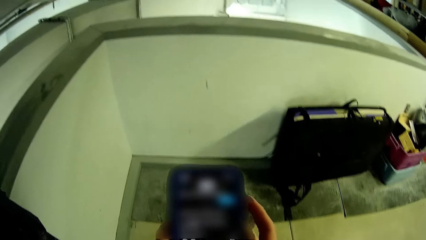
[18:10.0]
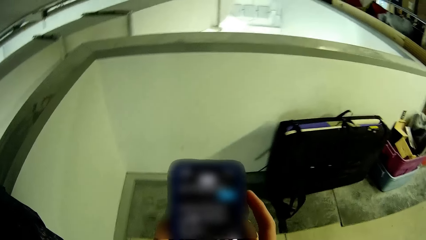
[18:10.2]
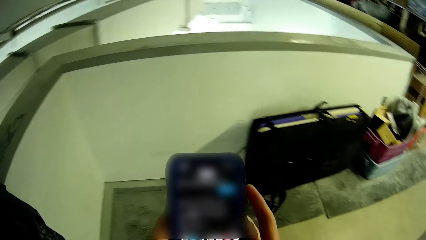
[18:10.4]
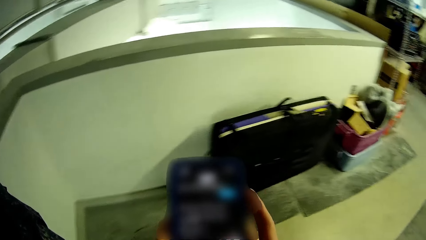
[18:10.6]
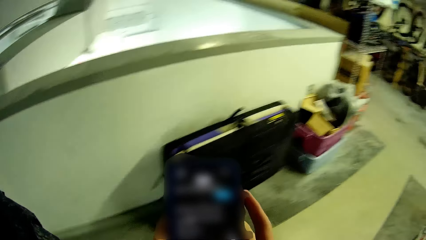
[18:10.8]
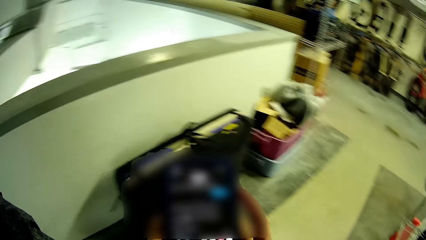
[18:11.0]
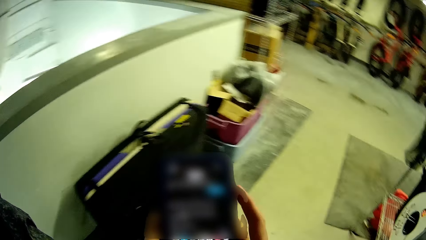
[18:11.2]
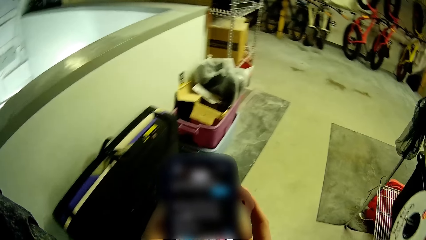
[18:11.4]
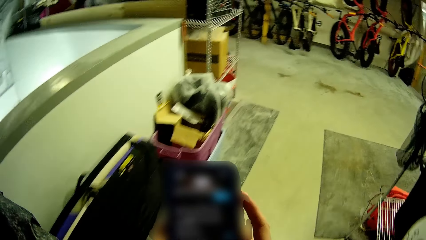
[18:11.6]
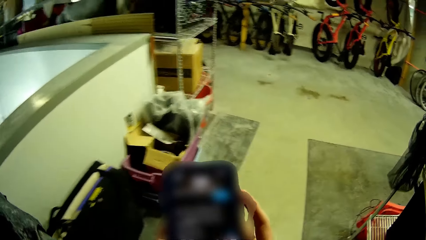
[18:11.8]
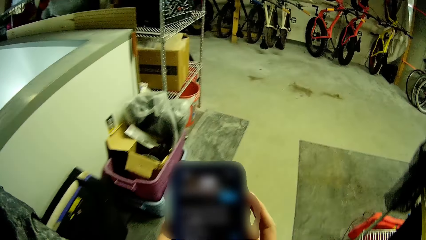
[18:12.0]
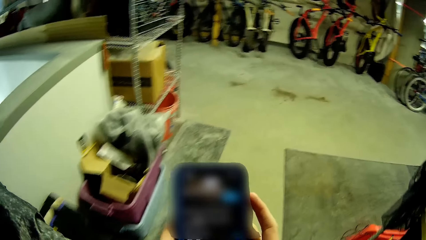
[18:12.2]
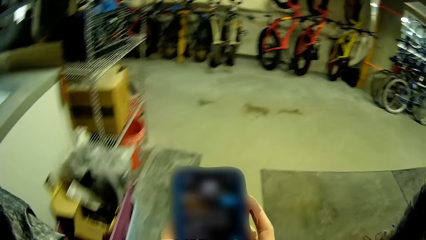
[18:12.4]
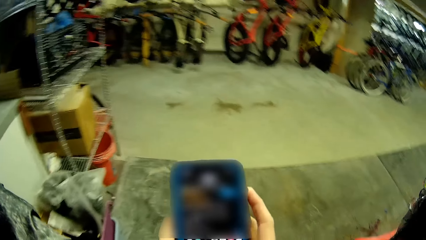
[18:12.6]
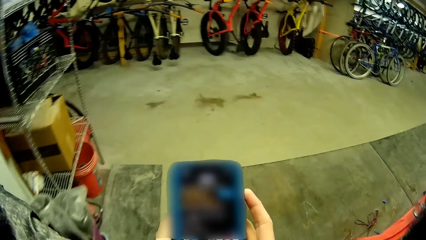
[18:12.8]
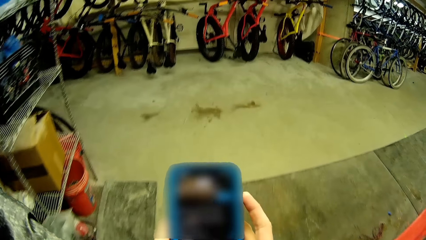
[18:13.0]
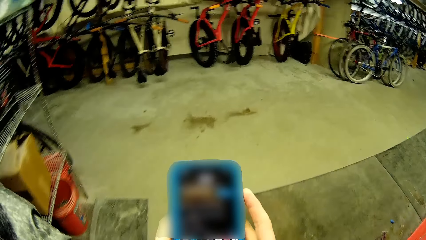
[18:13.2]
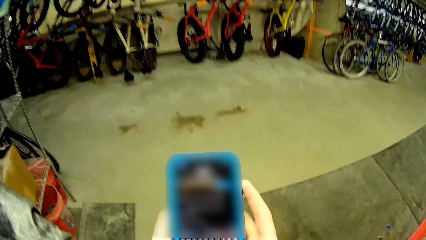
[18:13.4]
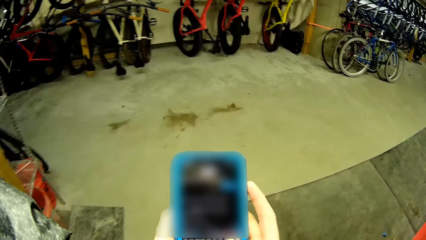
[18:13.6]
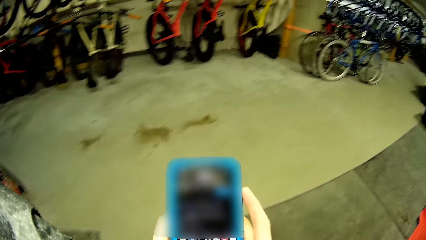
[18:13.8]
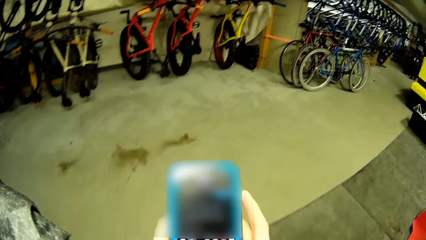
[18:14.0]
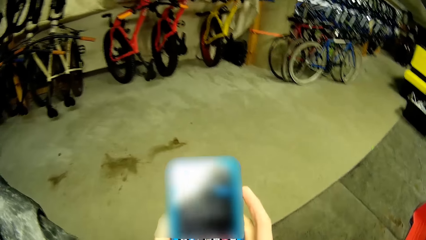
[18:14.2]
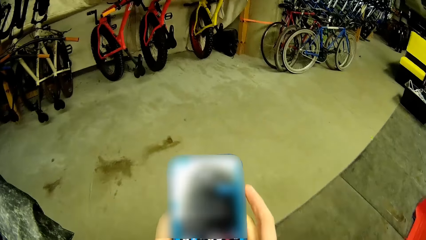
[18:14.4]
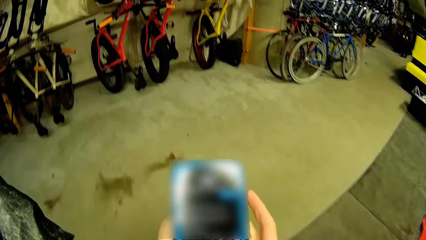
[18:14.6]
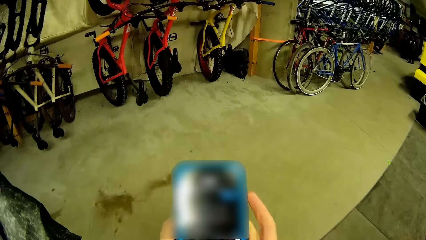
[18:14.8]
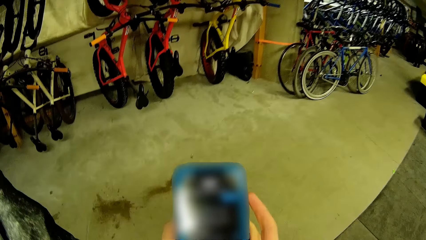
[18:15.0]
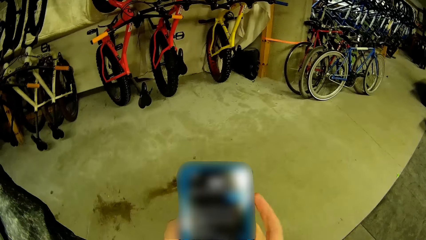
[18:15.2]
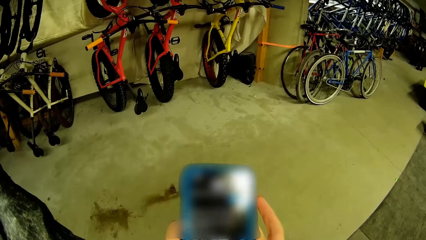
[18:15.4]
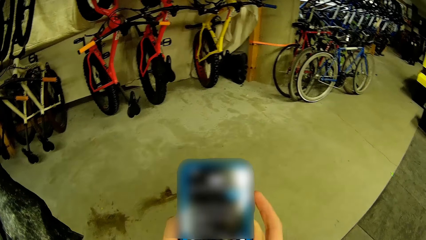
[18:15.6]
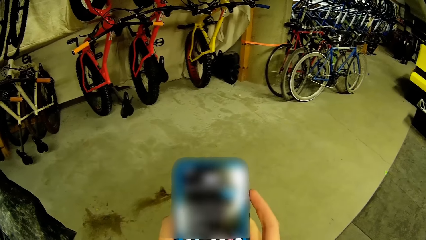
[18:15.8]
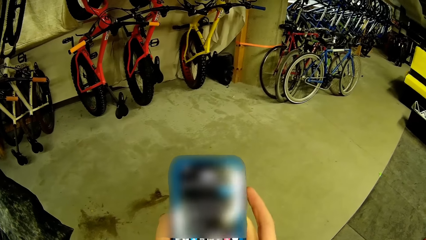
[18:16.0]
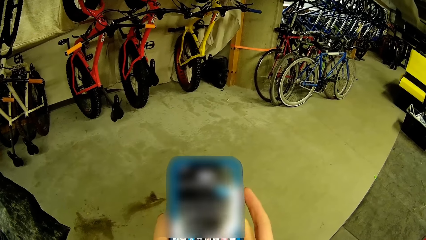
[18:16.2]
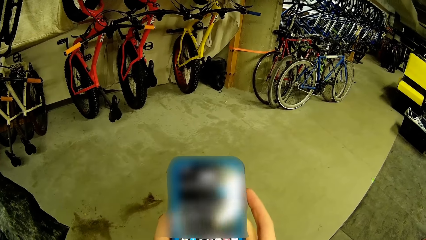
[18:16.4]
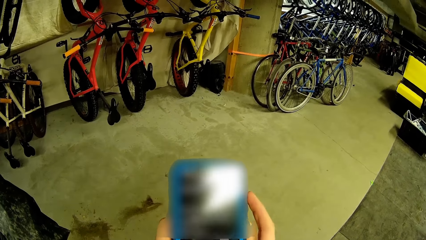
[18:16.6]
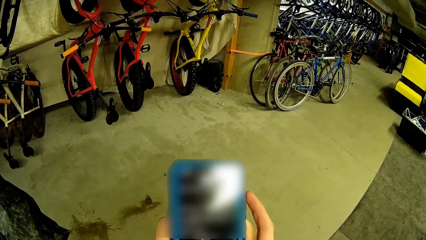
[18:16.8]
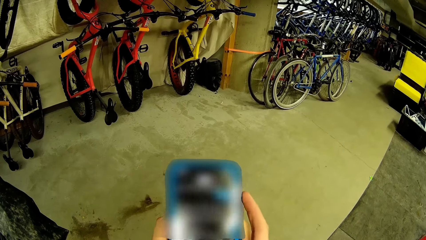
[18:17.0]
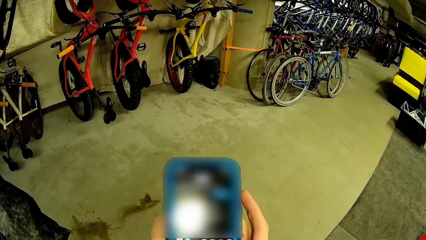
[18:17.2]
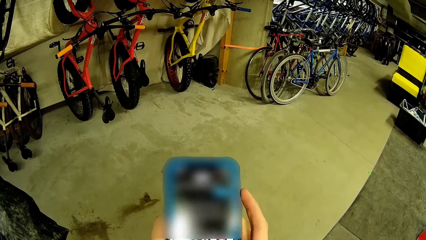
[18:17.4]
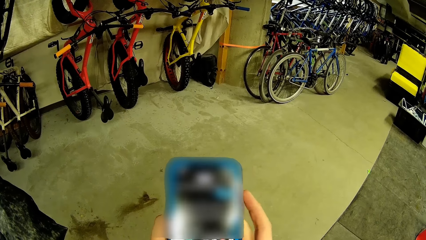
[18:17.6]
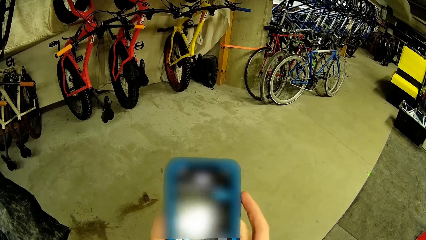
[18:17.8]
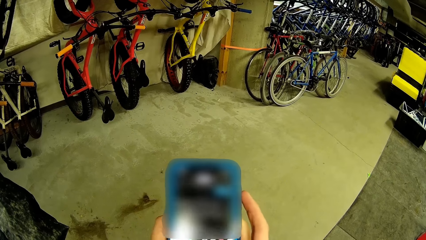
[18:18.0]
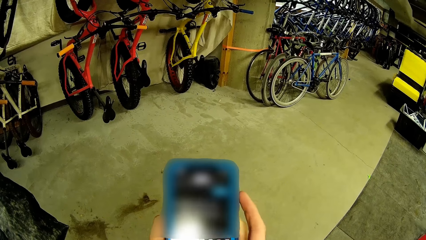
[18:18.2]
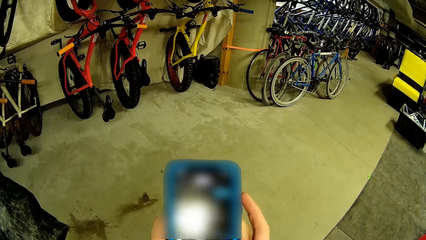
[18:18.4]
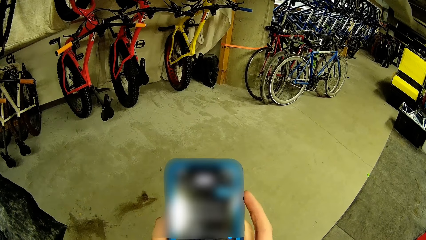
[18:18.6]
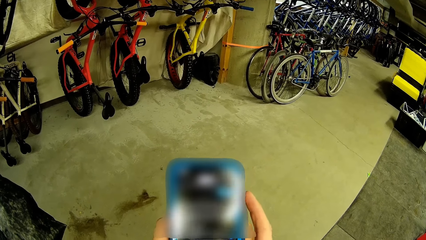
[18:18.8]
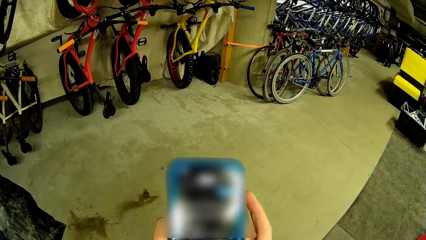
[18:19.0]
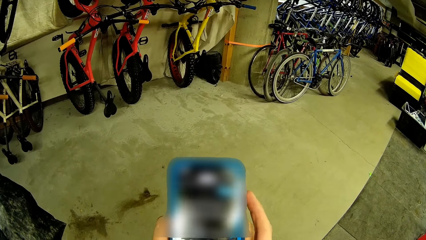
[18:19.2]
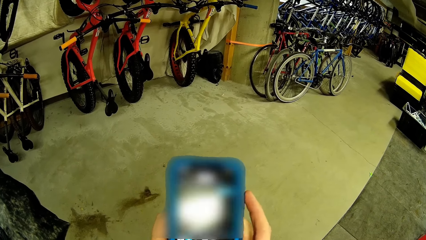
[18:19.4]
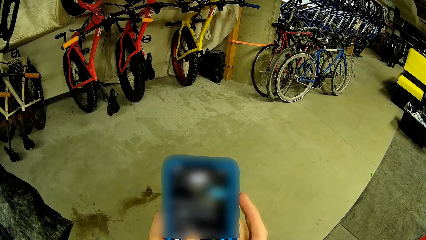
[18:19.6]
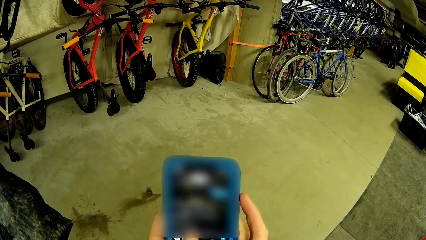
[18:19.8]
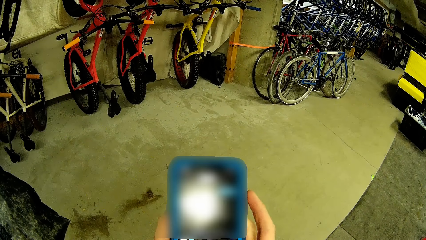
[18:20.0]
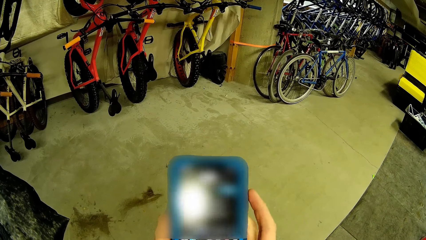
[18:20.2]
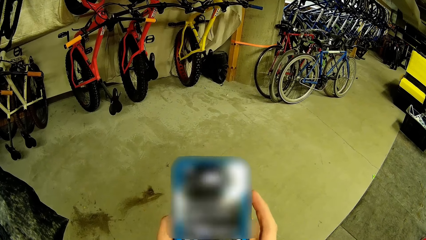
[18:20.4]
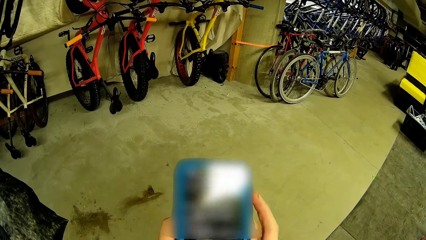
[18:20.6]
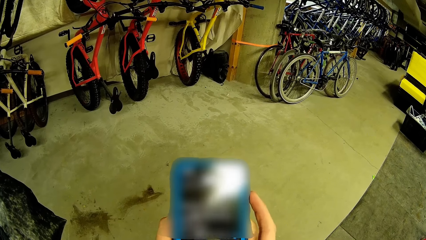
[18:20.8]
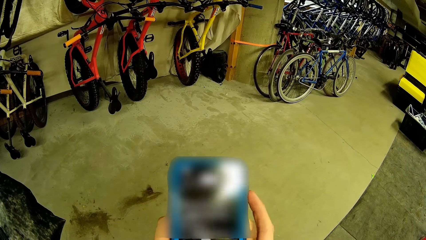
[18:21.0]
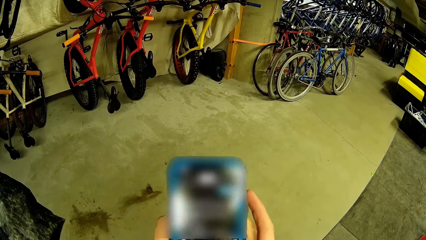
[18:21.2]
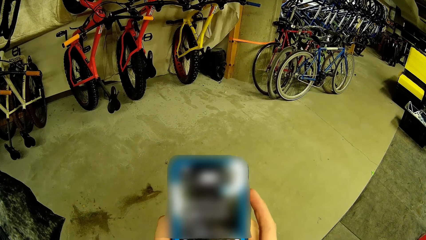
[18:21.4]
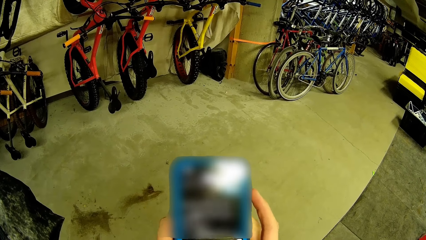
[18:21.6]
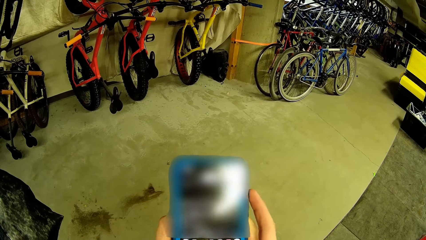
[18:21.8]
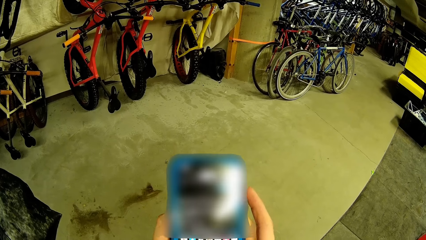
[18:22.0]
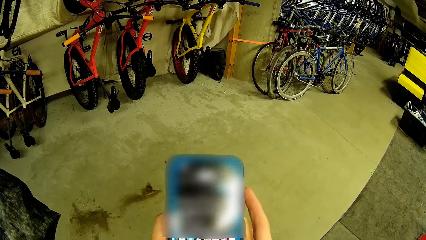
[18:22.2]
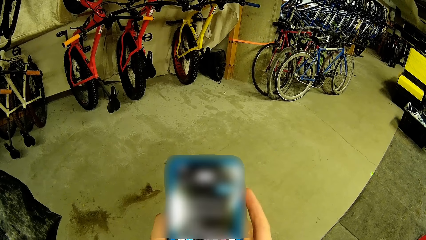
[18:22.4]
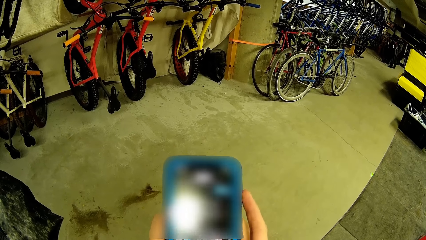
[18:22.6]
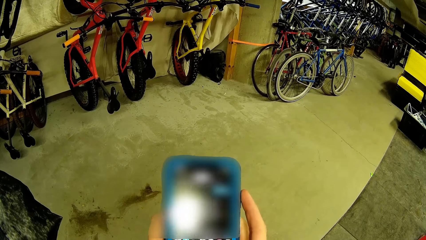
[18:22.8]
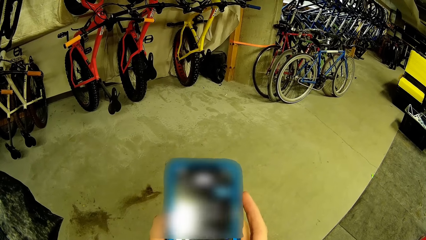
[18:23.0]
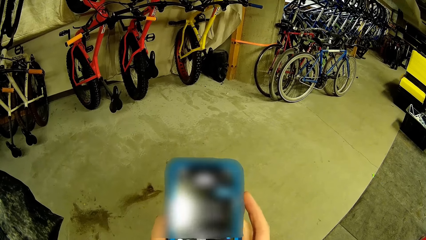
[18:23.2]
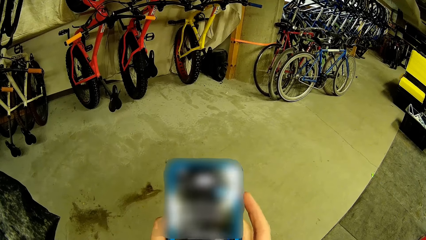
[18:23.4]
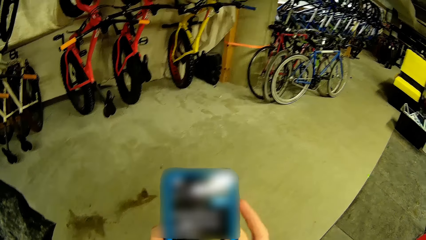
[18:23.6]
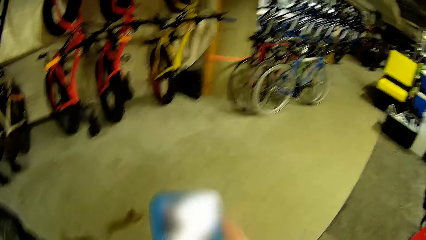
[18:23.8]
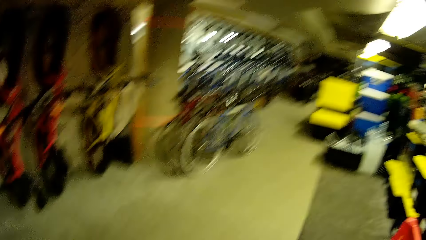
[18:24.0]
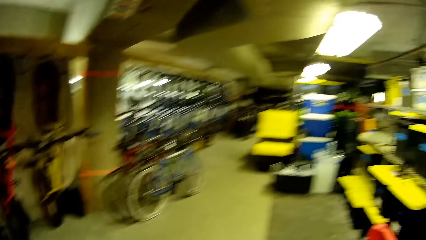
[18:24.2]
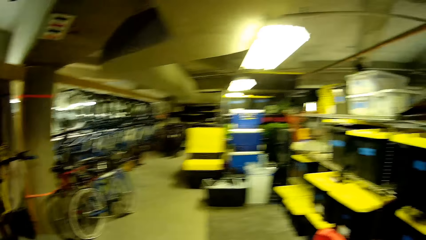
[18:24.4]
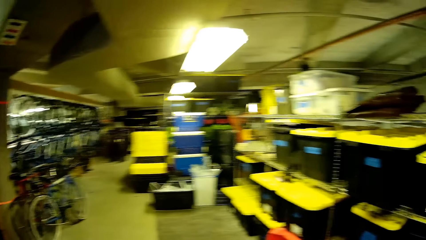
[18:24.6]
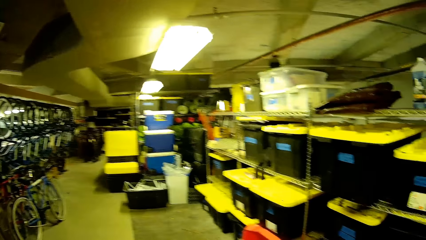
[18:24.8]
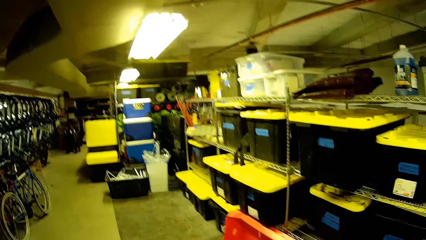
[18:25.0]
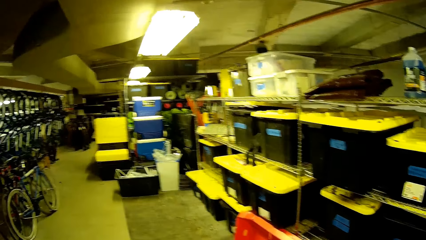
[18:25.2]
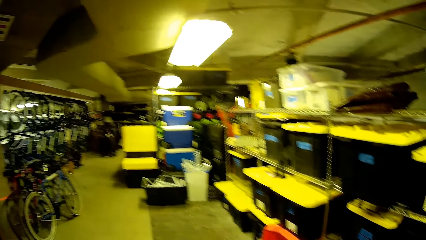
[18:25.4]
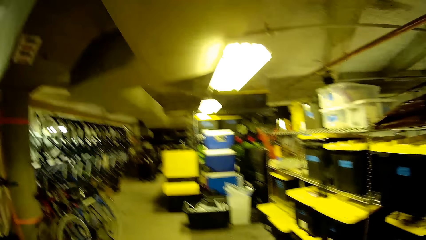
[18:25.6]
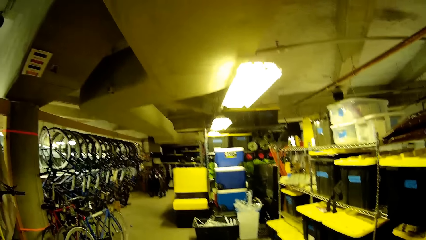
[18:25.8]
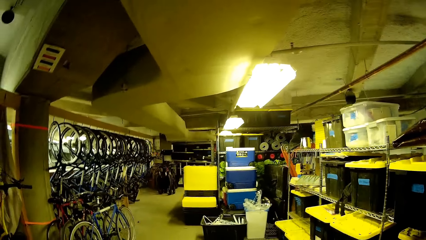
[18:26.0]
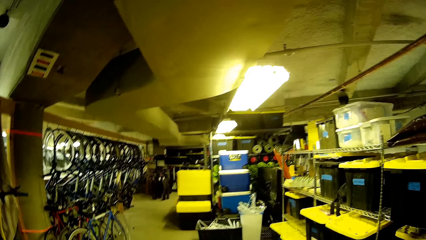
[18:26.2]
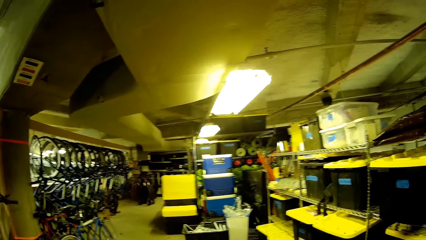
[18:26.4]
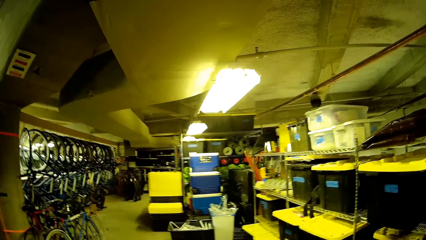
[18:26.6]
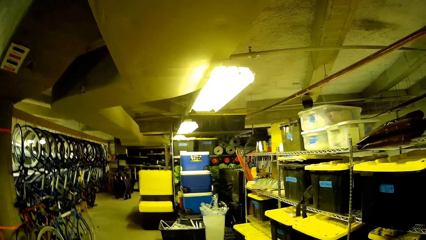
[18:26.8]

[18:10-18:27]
The camera wearer dials a phone and walks around the store. They look around the store.
